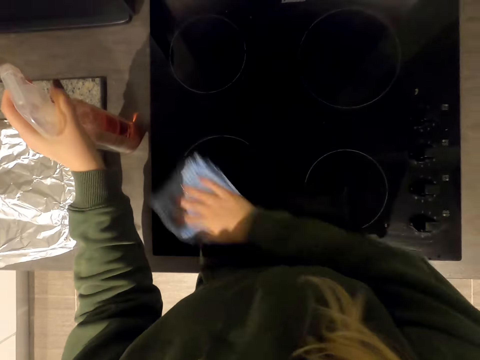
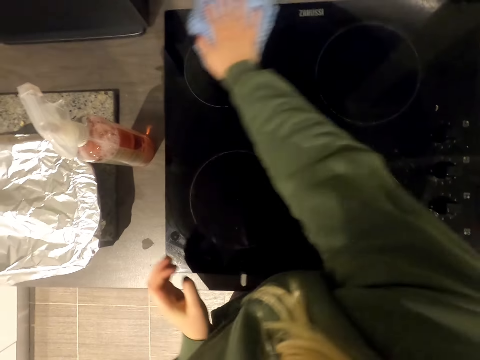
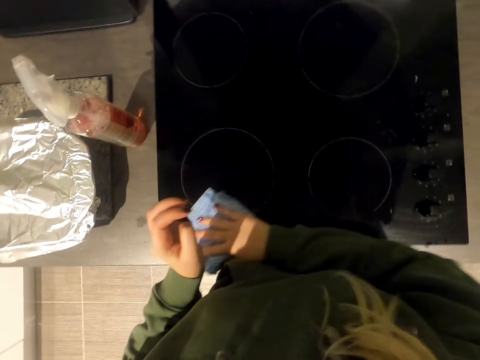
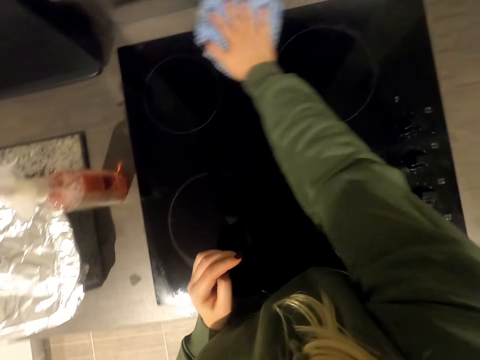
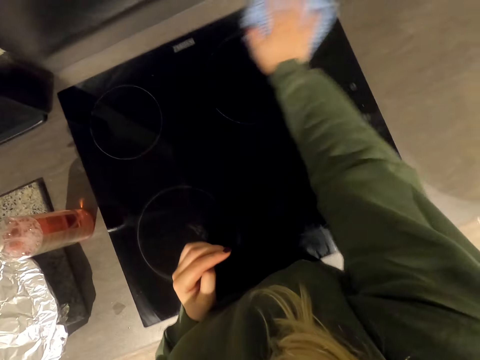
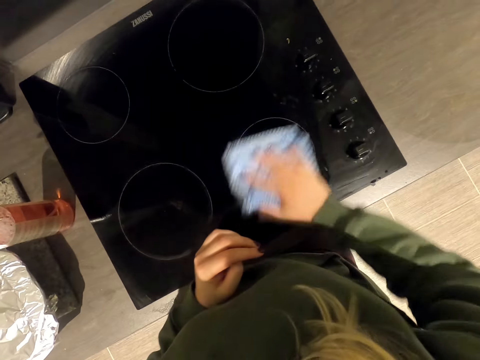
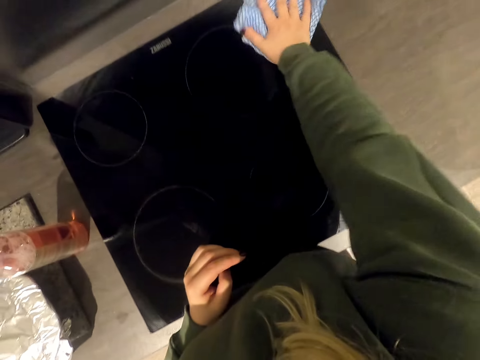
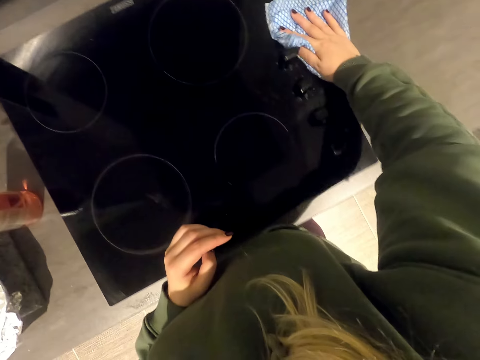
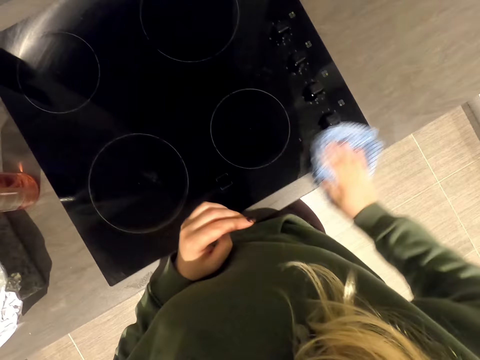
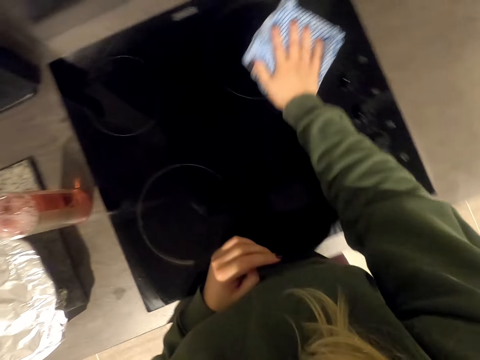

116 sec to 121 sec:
The camera wearer wipes the cooker. They put down the bottle.

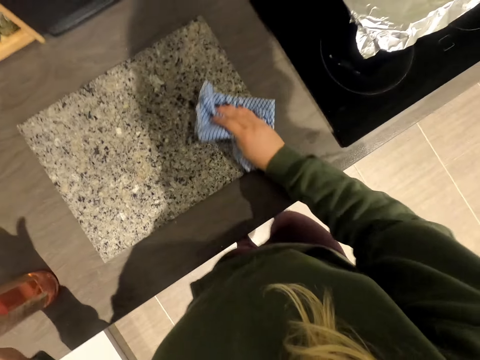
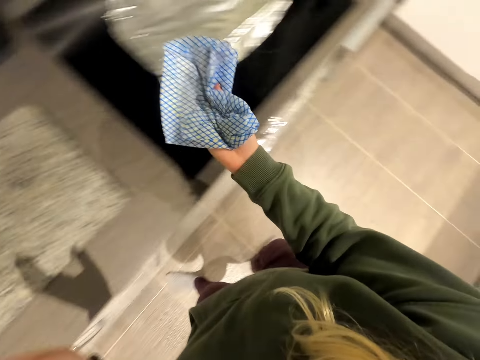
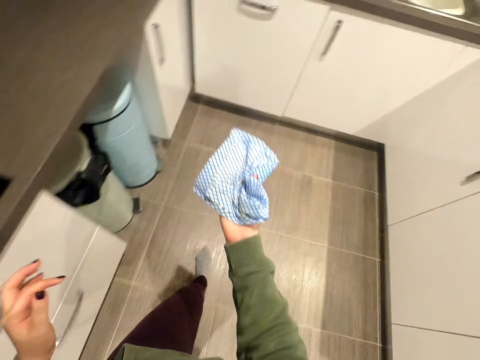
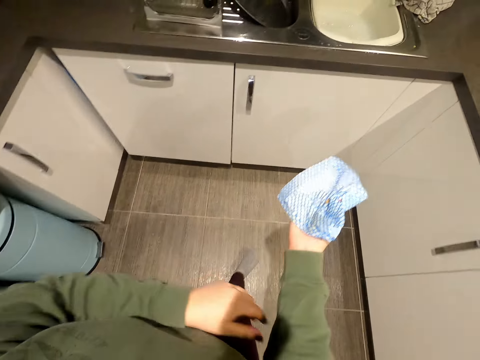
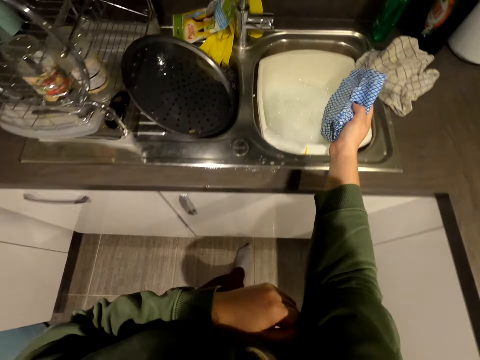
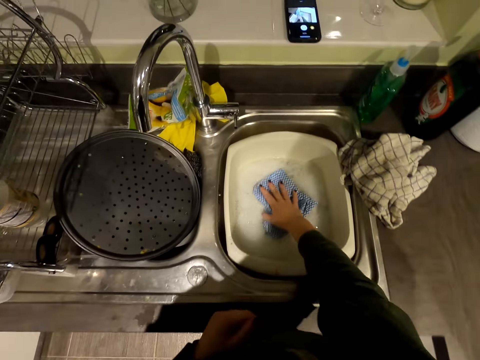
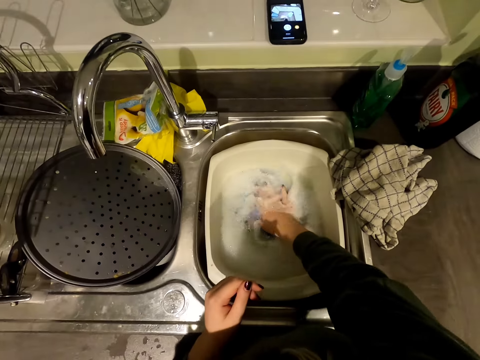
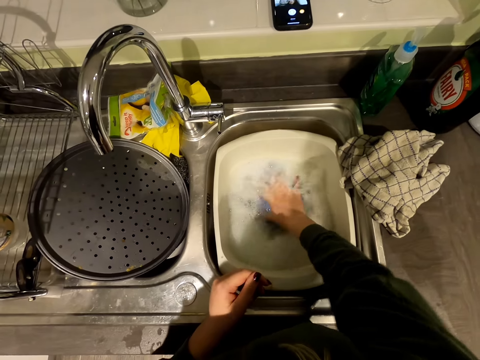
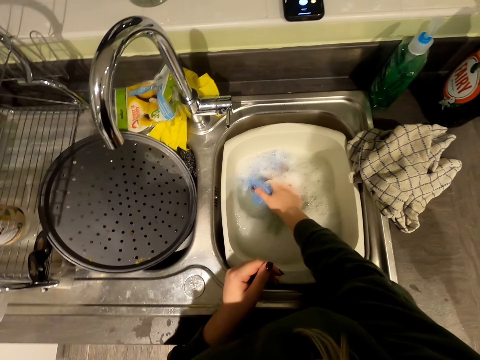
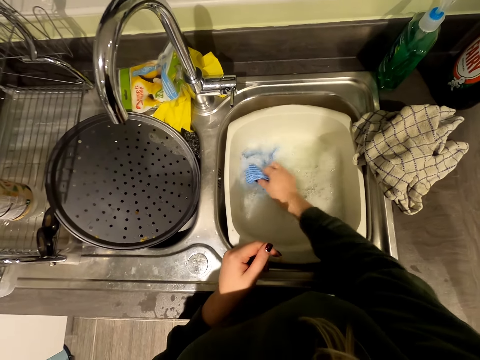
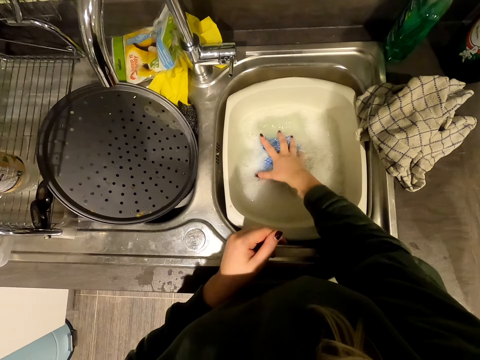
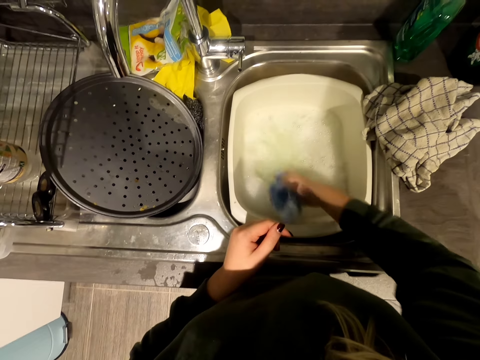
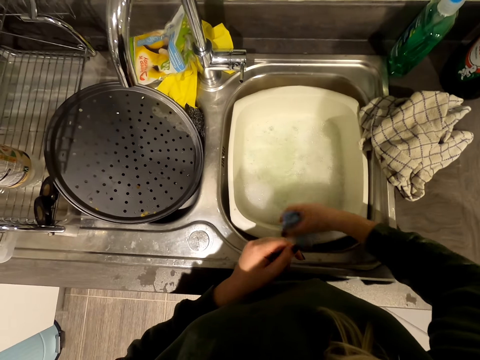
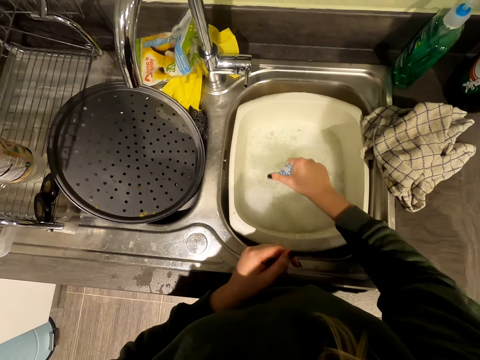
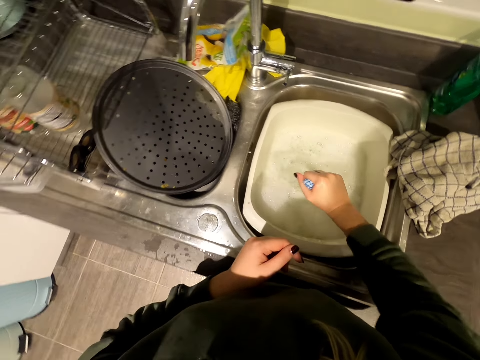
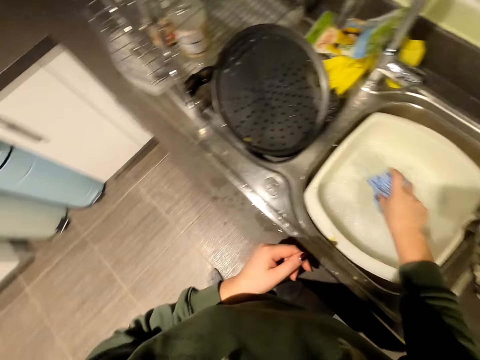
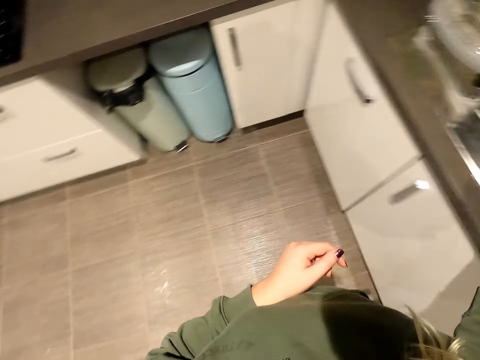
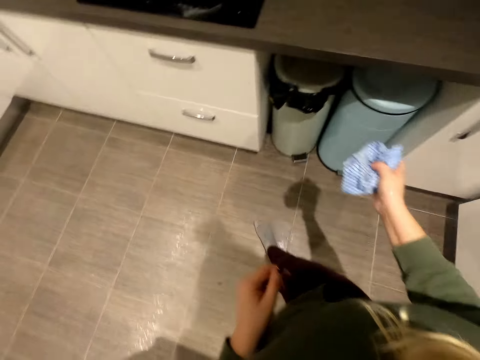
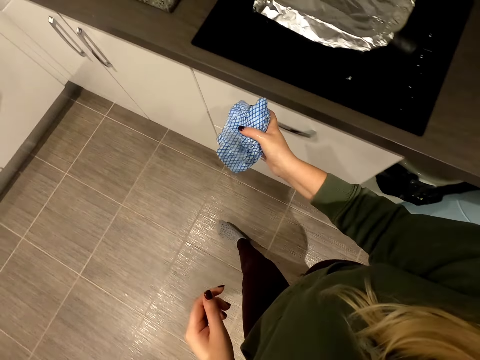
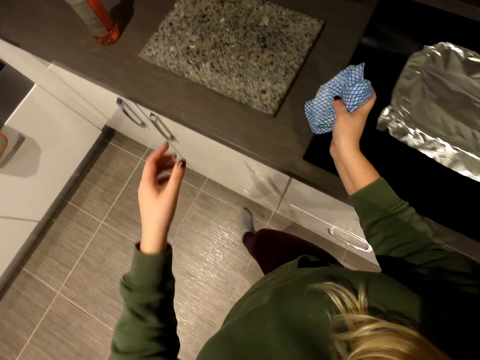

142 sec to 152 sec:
The camera wearer walks towards the sink. They pull the sleeve. They dip the cloth in the sink. They shake the cloth. They squeeze the cloth. They walk away from the sink.

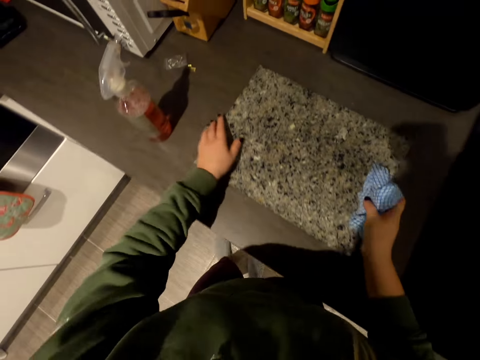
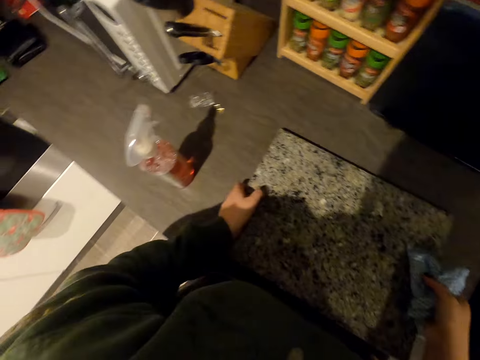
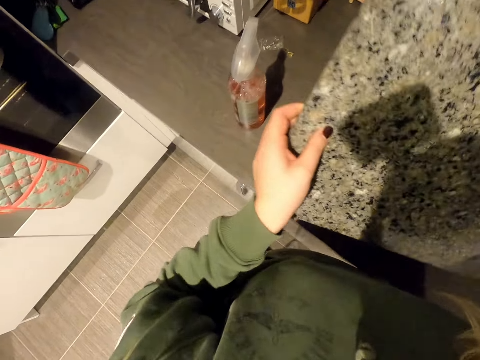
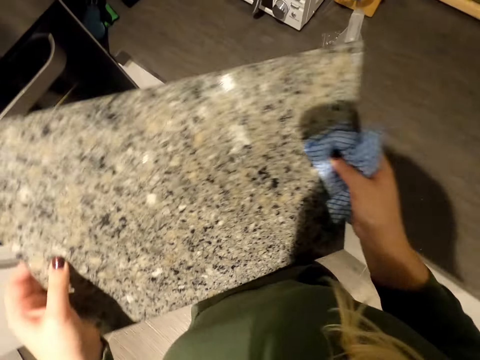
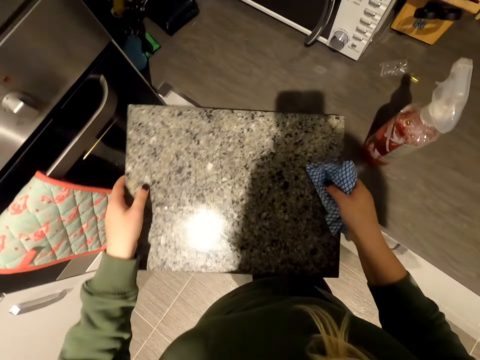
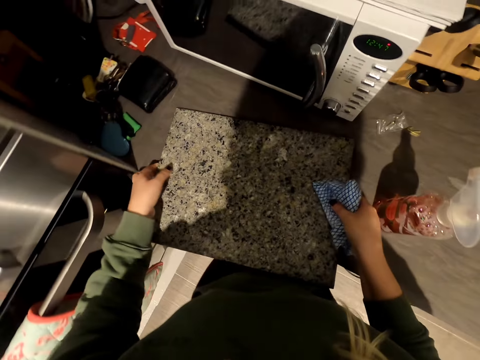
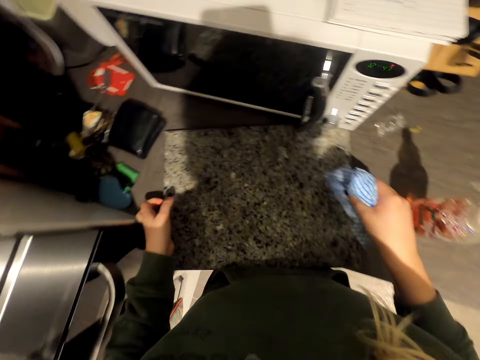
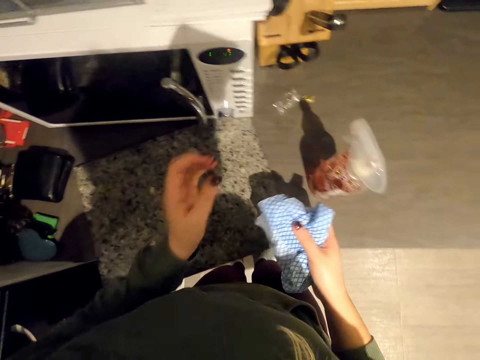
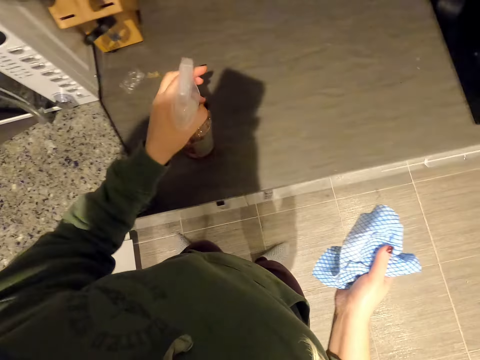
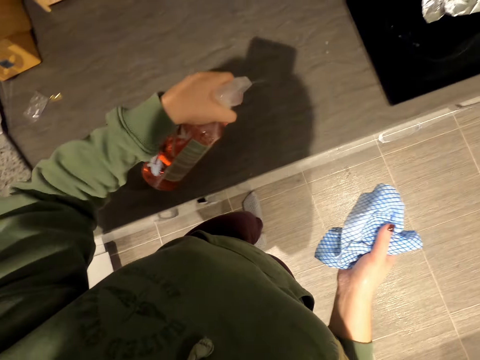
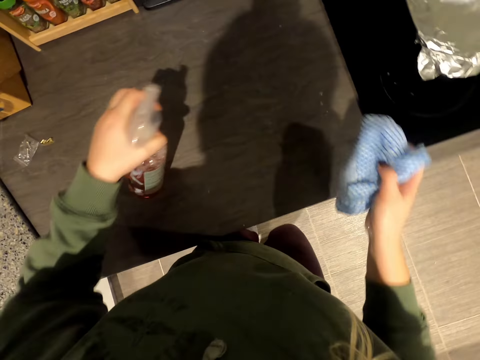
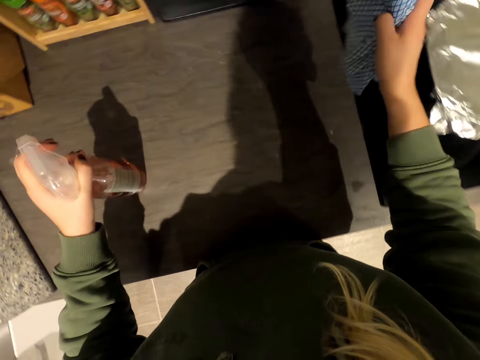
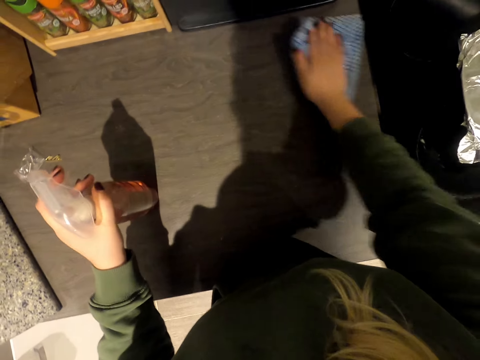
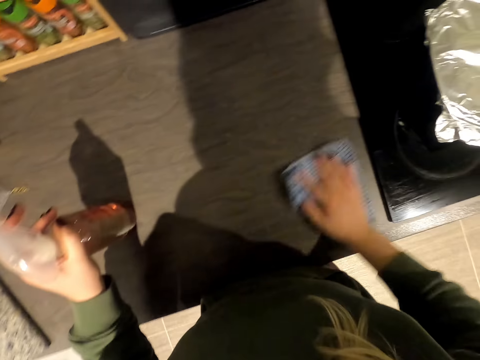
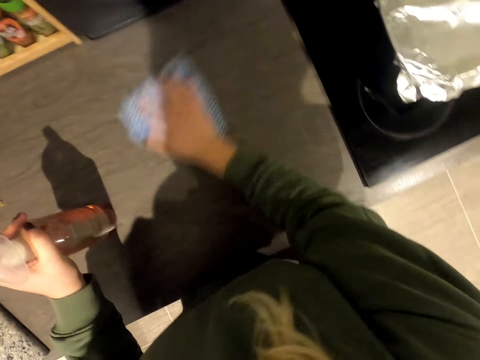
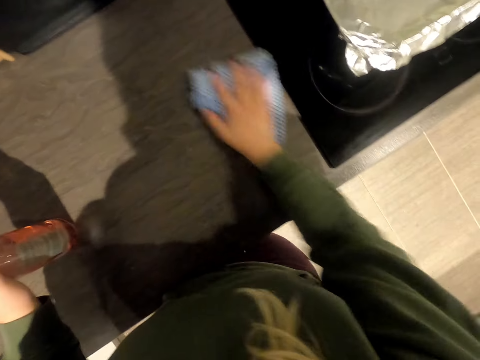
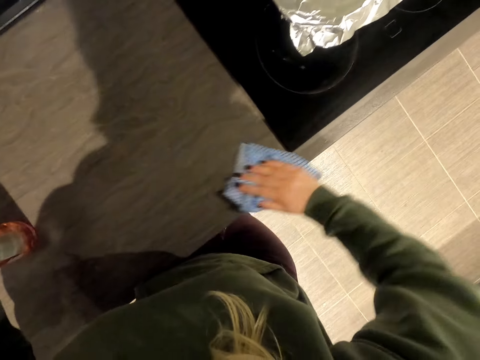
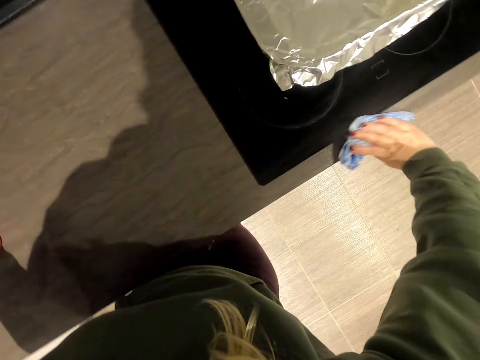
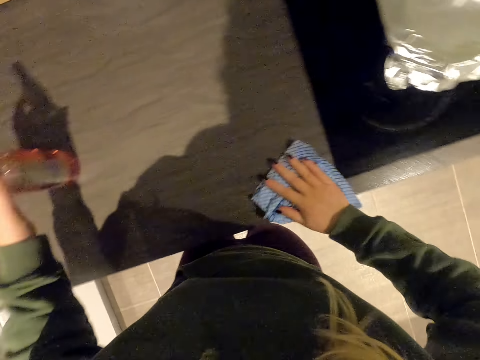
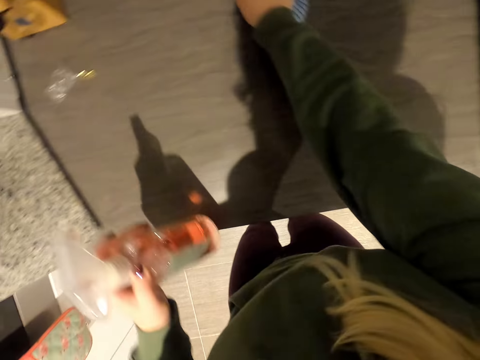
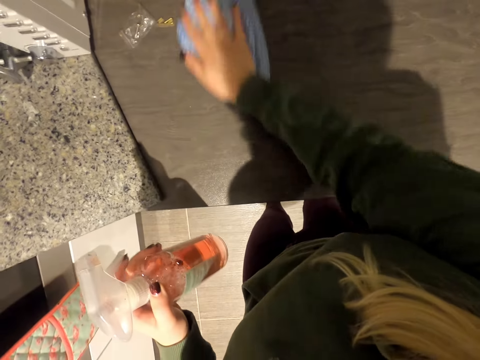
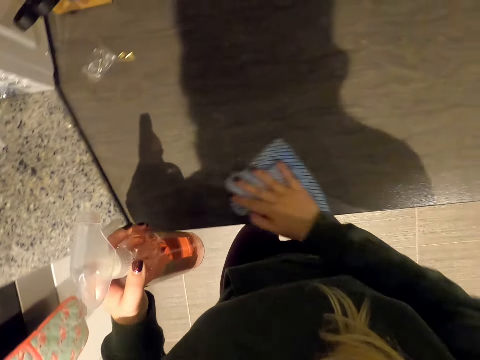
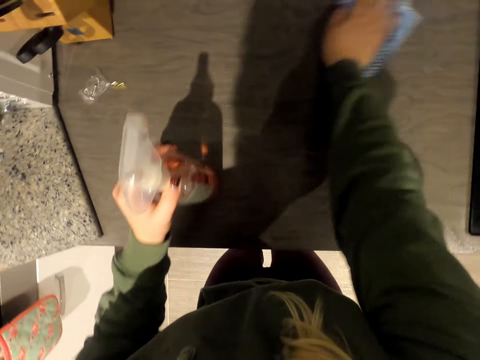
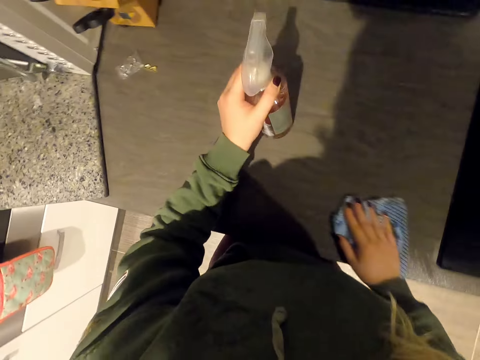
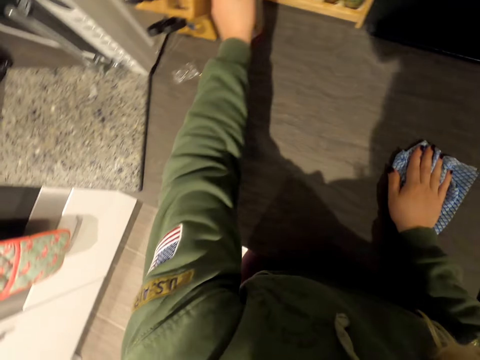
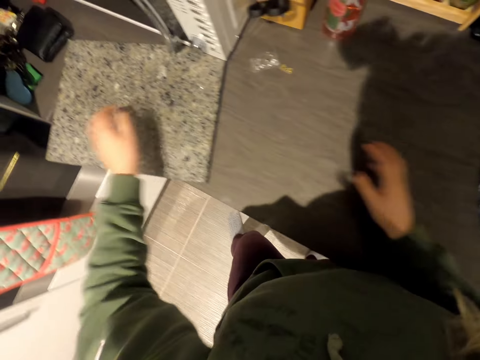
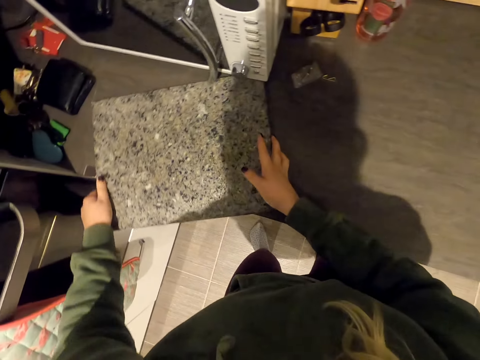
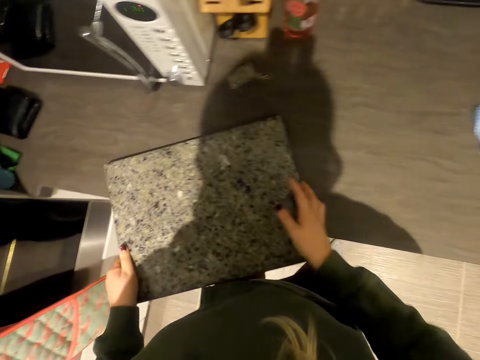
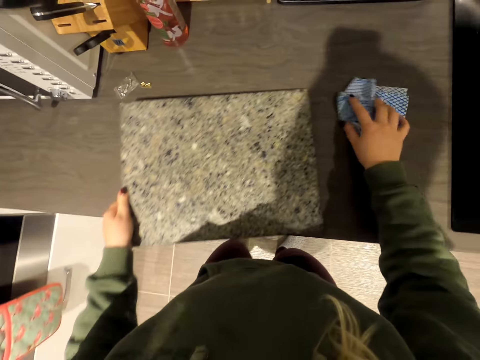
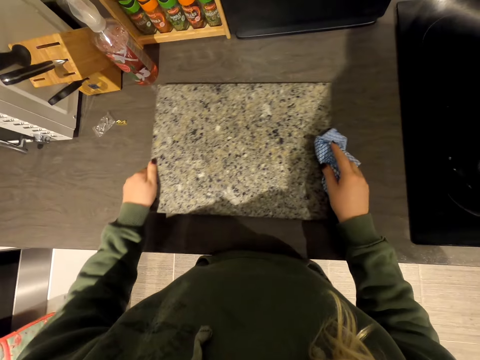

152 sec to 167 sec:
The camera wearer holds the kitchen slab. They pick up the chopping board. They put down the chopping board. They move the kitchen slab. They hold the bottle. They spray the liquid. They wipe the countertop. They put down the bottle. They hold the kitchen slab. They move the slab.
